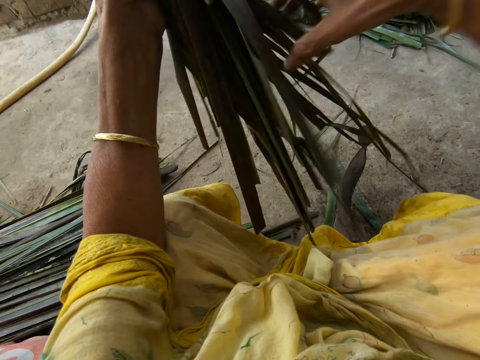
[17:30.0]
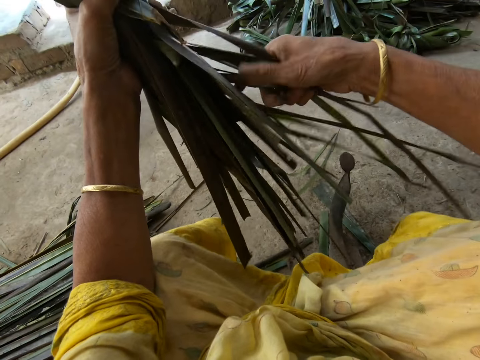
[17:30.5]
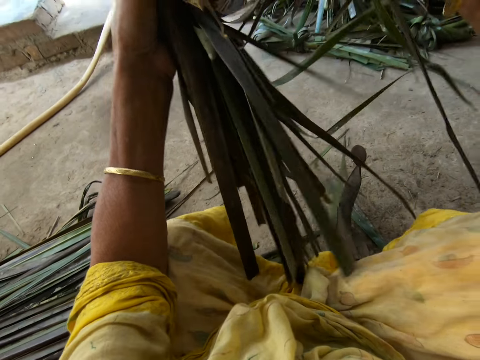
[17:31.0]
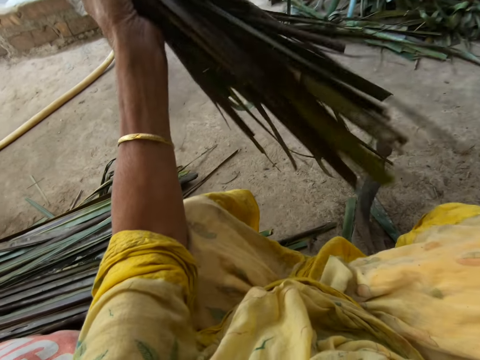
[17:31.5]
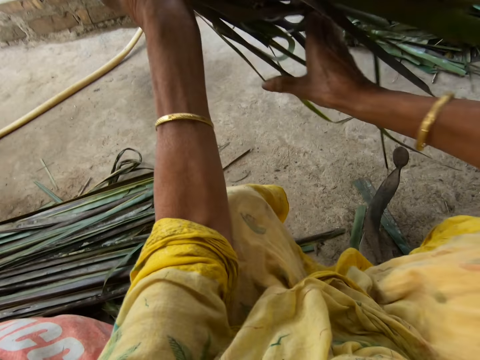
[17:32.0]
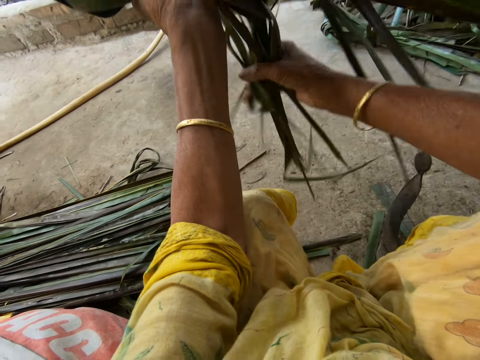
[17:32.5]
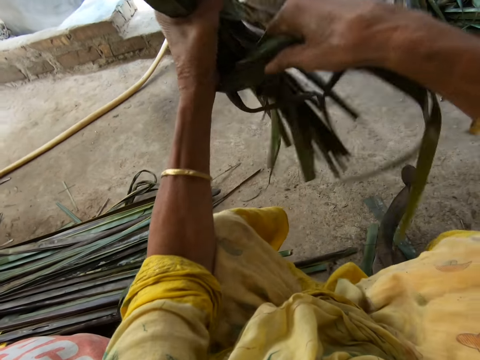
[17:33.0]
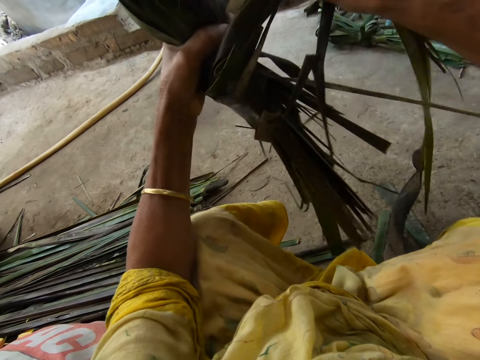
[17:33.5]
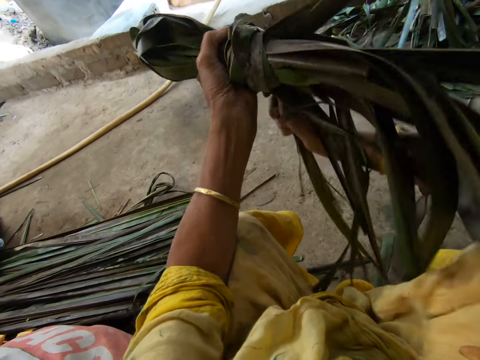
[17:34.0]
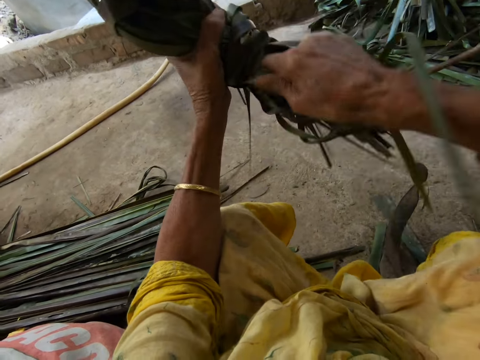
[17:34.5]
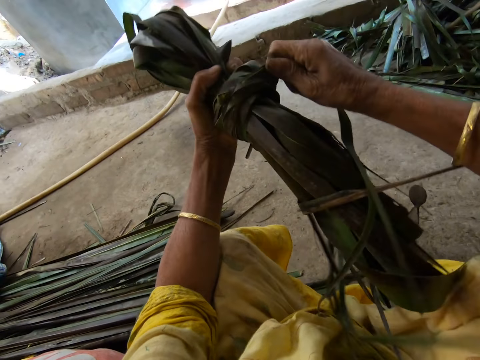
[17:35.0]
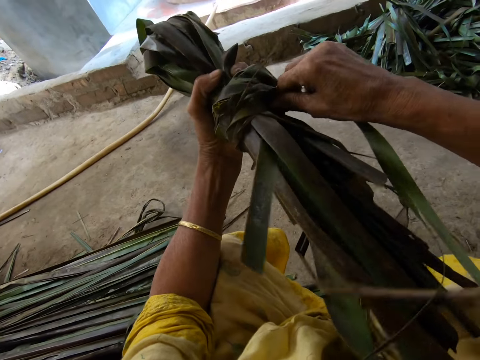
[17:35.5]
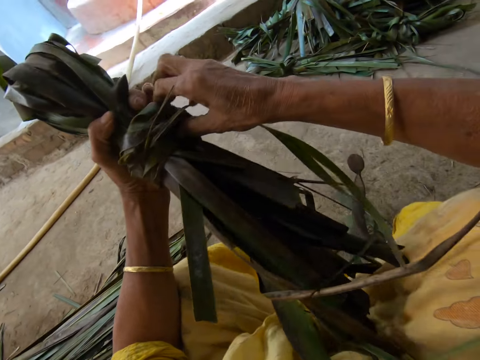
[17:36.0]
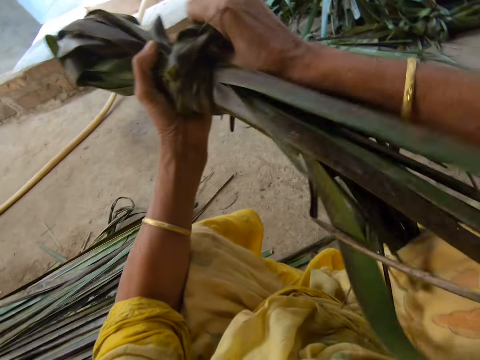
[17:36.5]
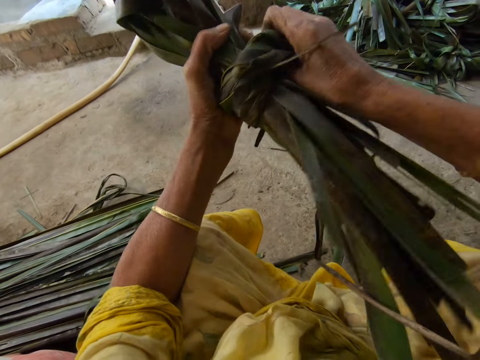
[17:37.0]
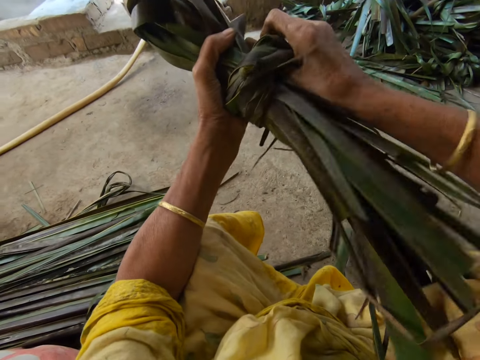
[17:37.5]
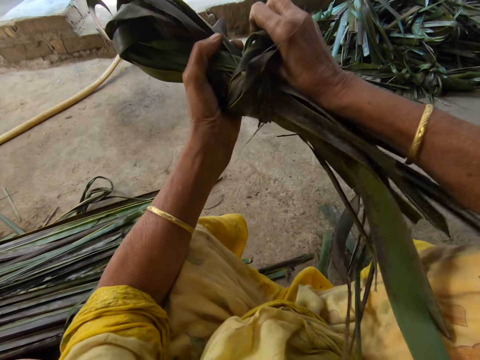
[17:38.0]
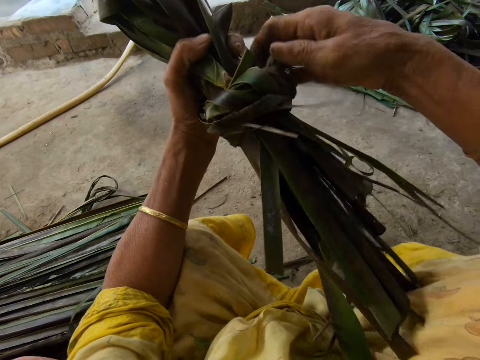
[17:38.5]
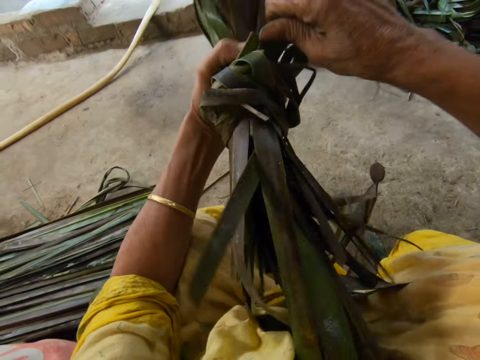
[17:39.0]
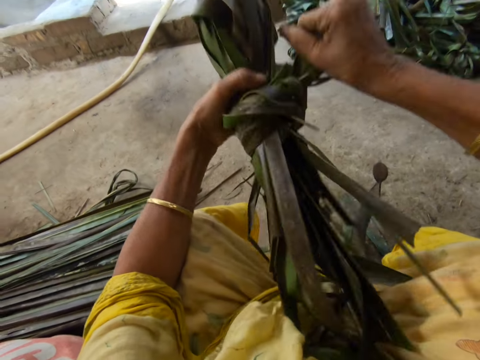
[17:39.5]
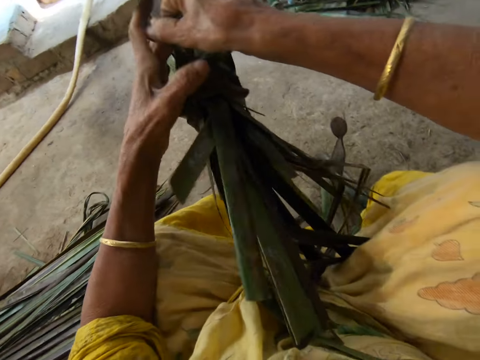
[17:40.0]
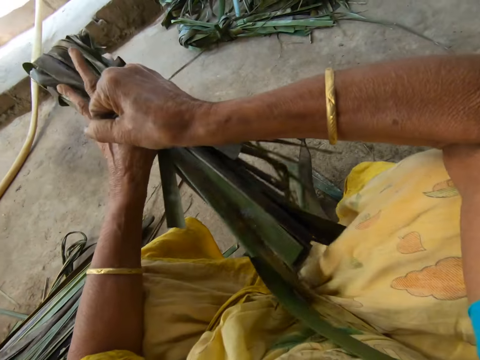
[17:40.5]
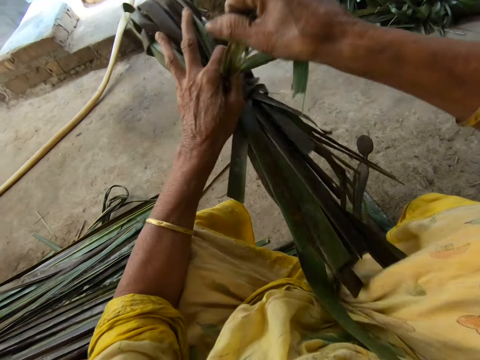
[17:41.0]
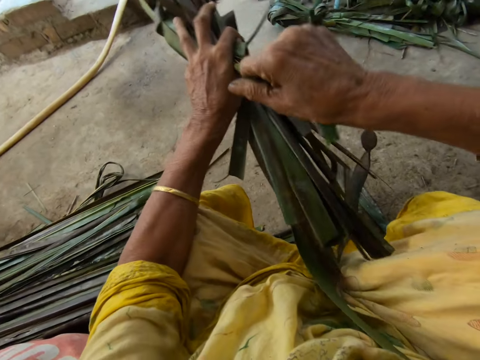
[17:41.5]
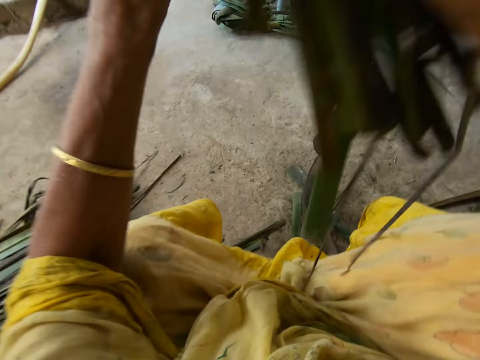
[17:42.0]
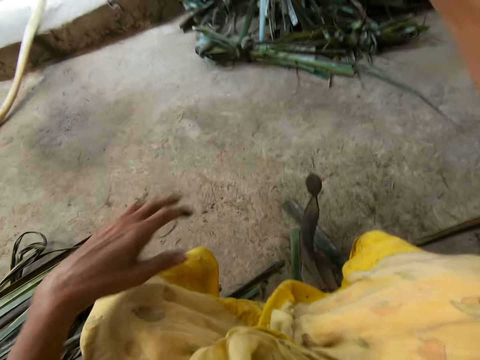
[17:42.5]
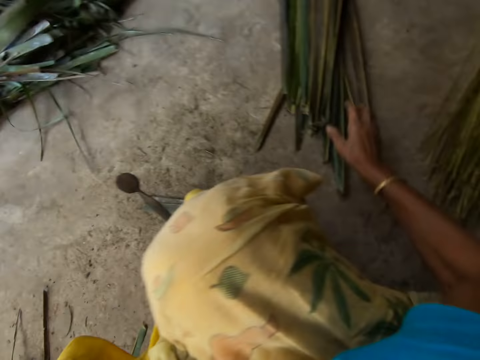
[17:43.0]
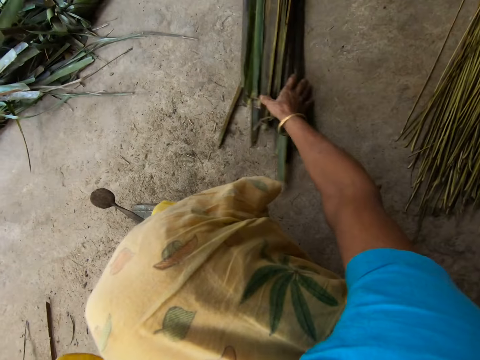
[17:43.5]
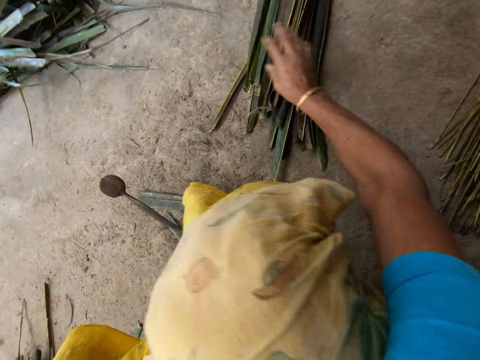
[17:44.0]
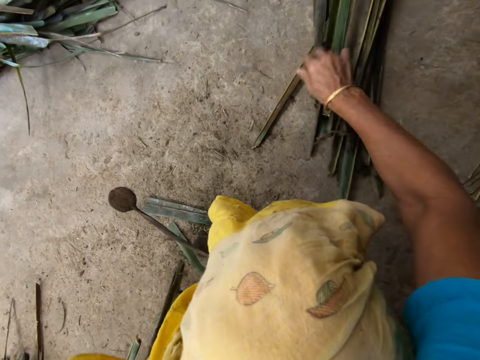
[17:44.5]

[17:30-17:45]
The camera wearer ties the coconut leaves together. They push the coconut leaves into a knot. They tie the coconut leaves together. They throw the coconut leaves on the floor. They push the coconut leaves.

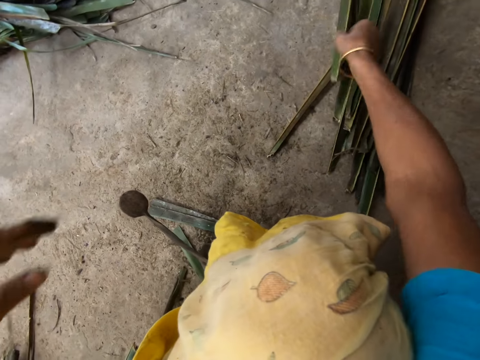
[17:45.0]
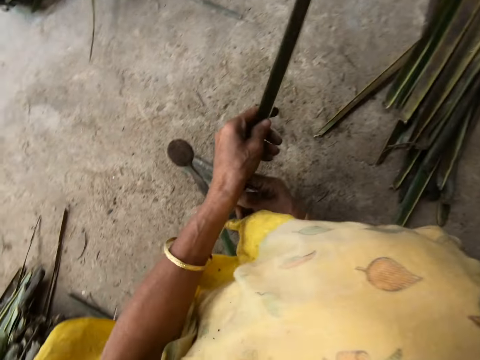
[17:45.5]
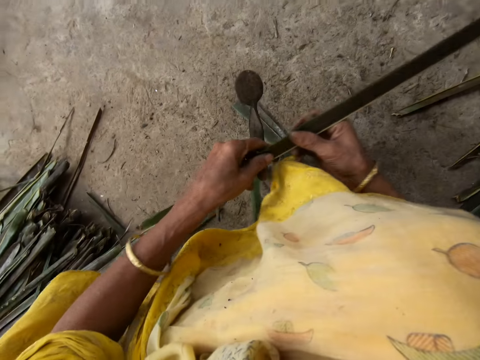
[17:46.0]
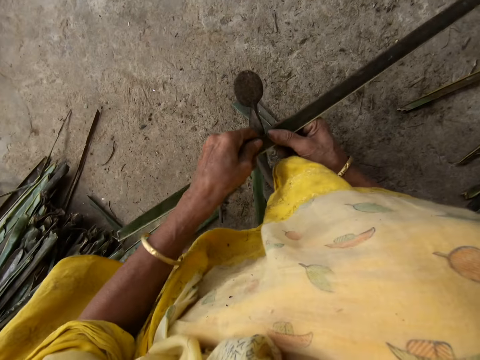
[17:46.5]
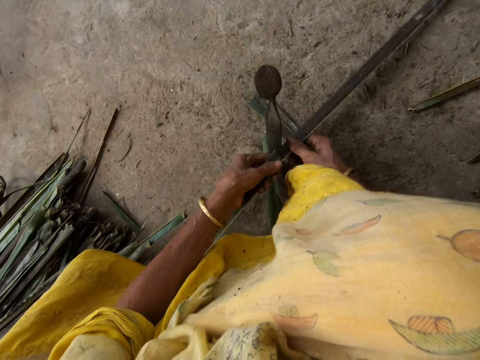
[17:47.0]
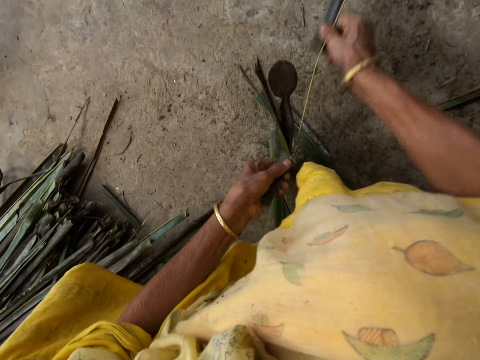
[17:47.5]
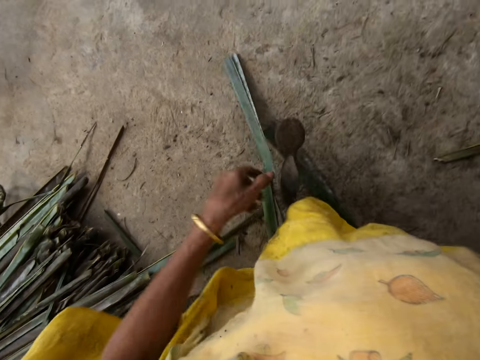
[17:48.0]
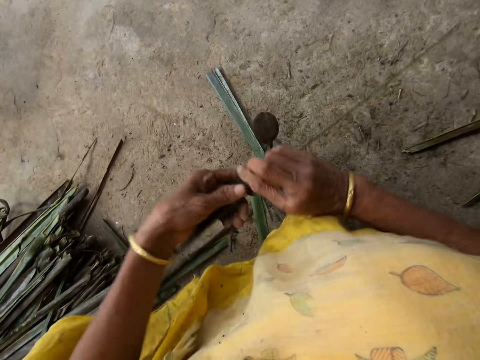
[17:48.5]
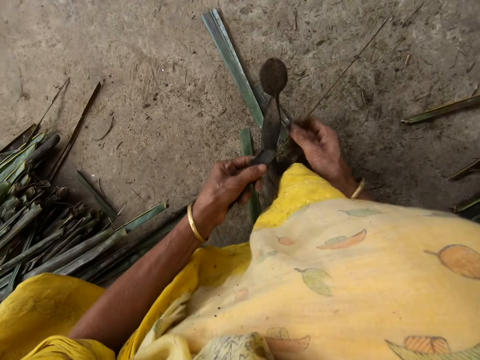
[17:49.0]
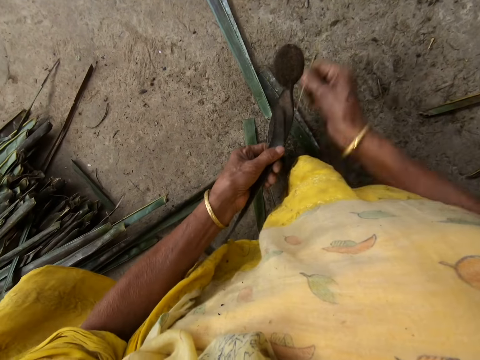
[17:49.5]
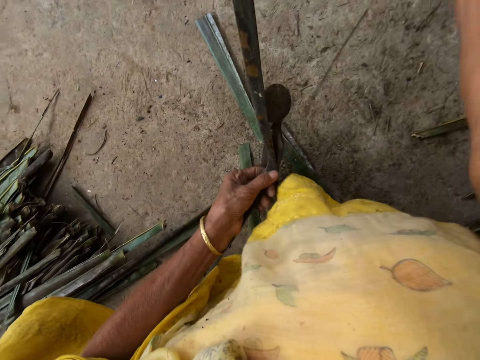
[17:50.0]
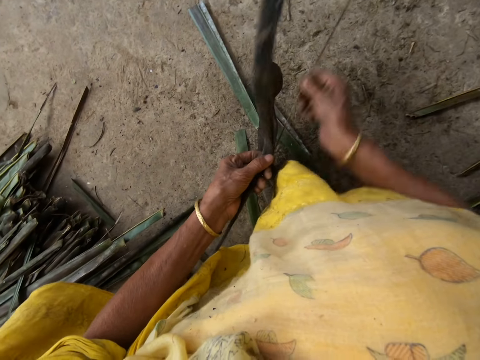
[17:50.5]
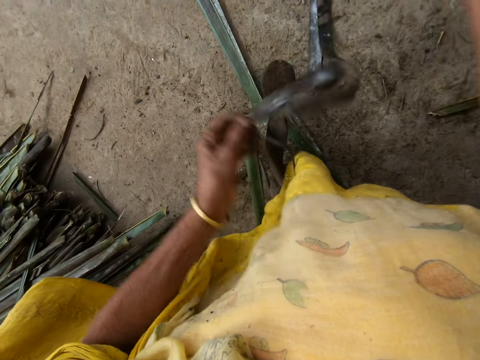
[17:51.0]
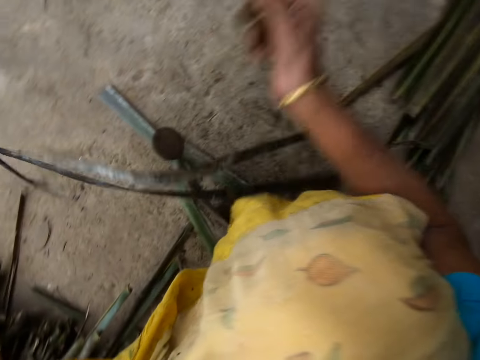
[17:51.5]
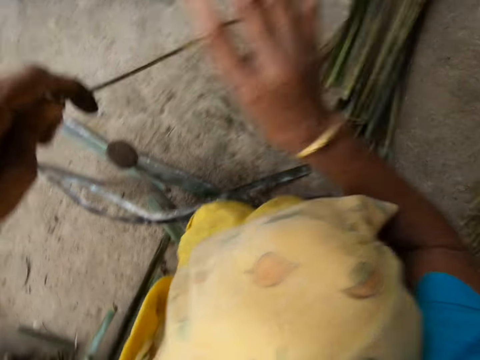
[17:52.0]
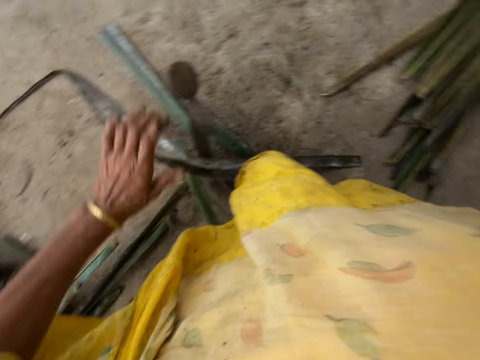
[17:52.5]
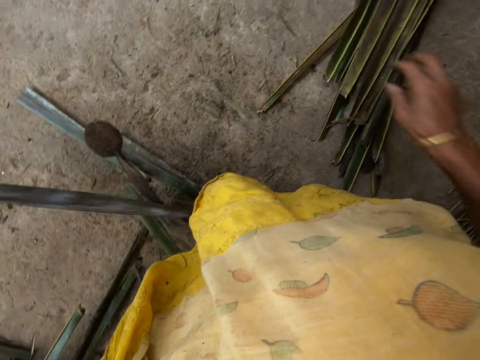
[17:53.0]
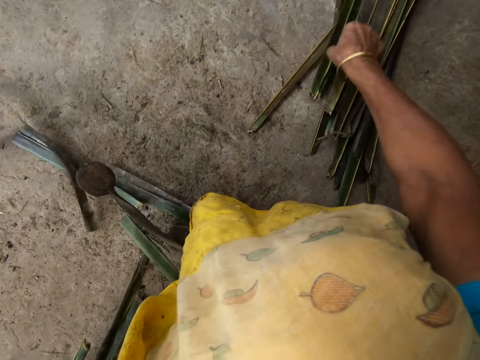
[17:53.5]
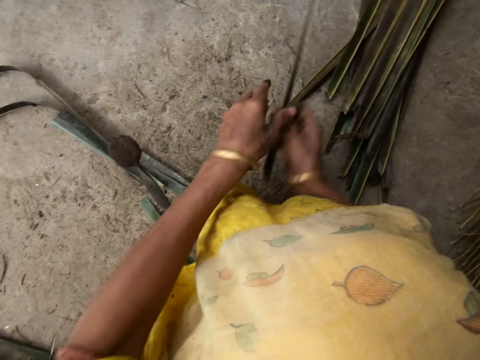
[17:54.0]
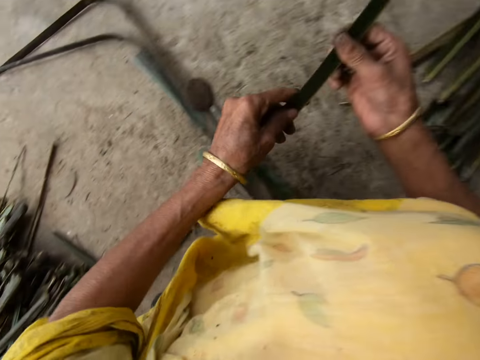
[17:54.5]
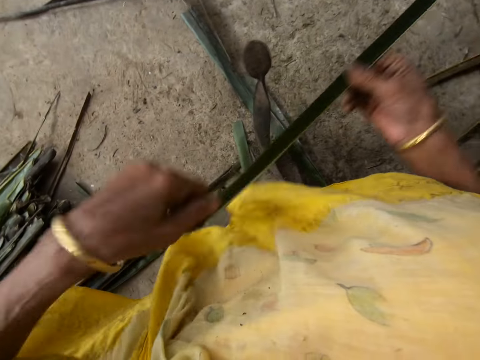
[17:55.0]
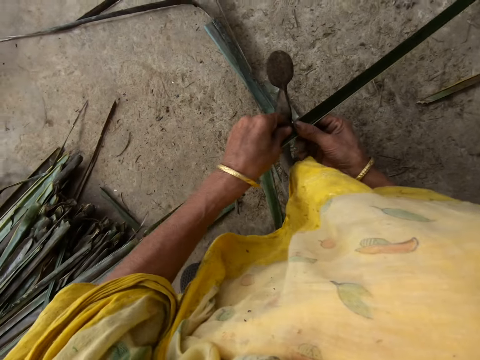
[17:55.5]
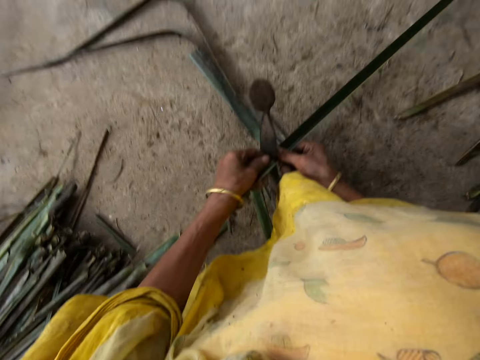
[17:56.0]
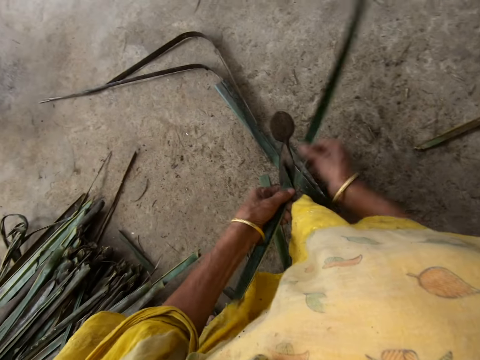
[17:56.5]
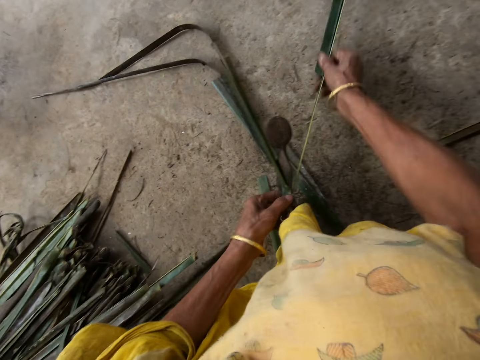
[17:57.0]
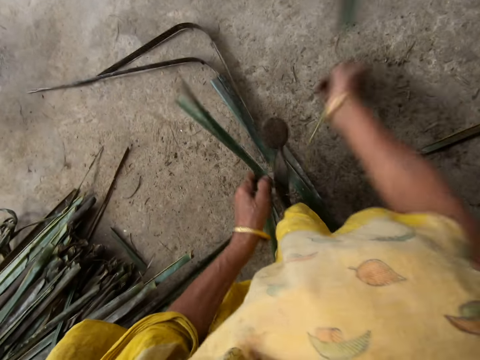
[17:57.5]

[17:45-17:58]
The camera wearer picks up a leaflet from the floor with her right hand. She reaps the coconut leaves off a midrib on a vegetable cutter. She pulls the coconut leaf midrib. She reaps the coconut leaves off a midrib on the vegetable cutter. She pulls the coconut leaf midrib. She drops the midrib or stick on the floor with her right hand. She picks up a leaflet from the floor with her right hand. She reaps the coconut leaves off a midrib on the vegetable cutter. She pulls the coconut leaf midrib.
